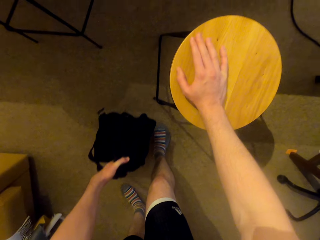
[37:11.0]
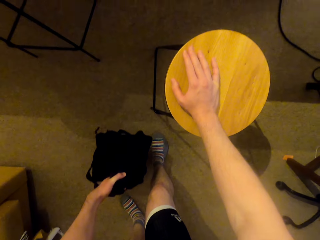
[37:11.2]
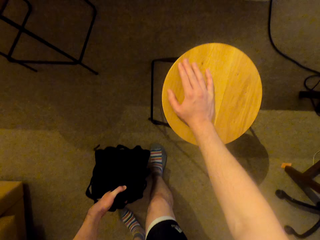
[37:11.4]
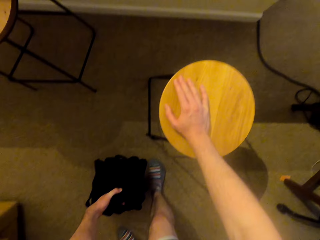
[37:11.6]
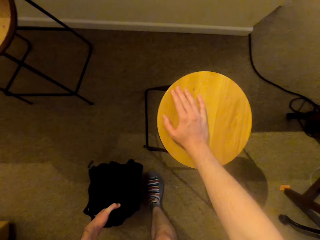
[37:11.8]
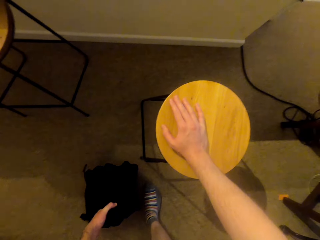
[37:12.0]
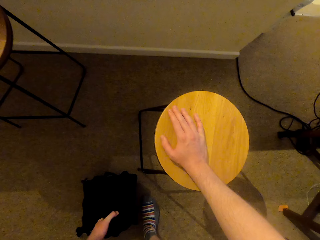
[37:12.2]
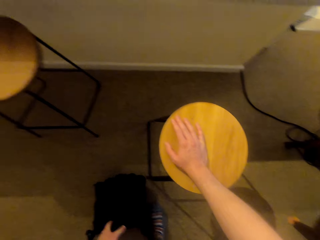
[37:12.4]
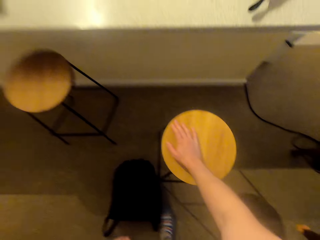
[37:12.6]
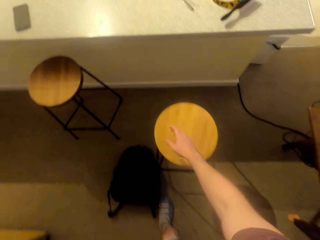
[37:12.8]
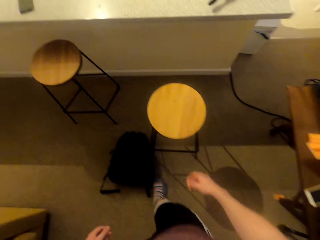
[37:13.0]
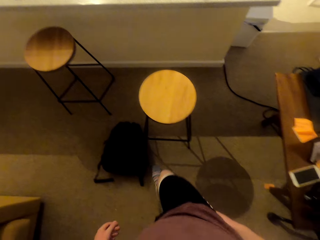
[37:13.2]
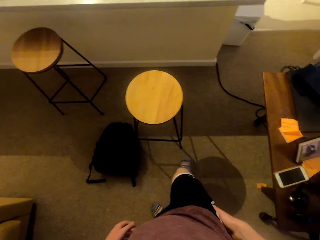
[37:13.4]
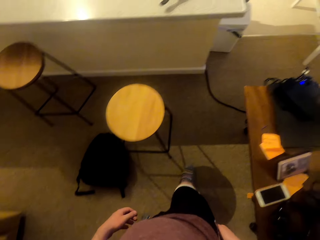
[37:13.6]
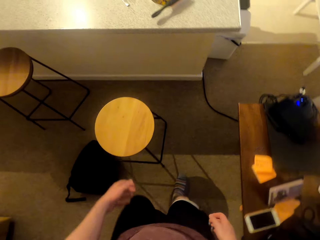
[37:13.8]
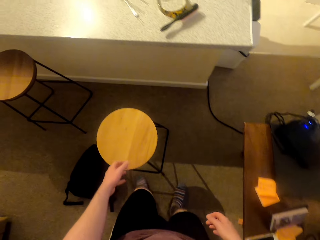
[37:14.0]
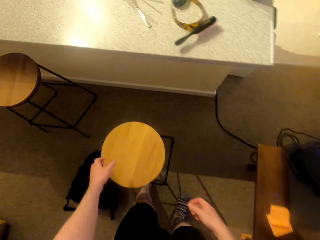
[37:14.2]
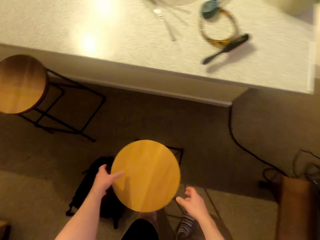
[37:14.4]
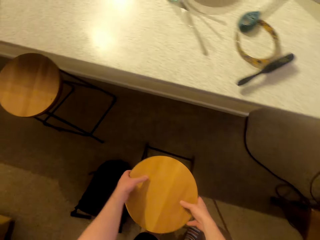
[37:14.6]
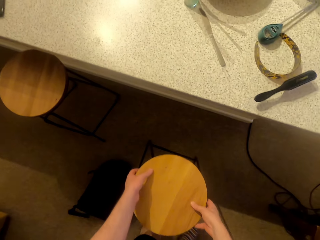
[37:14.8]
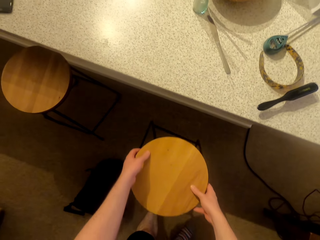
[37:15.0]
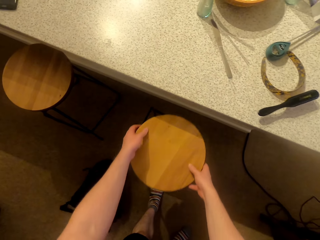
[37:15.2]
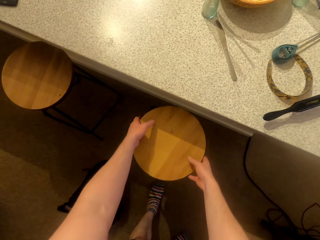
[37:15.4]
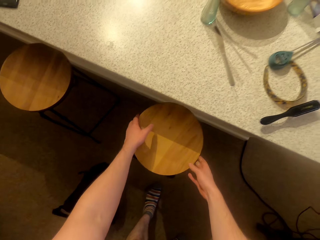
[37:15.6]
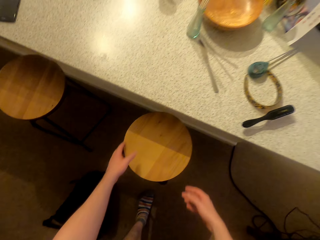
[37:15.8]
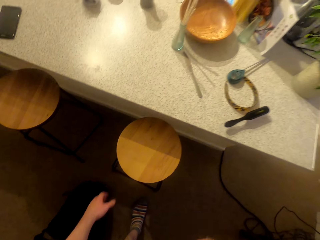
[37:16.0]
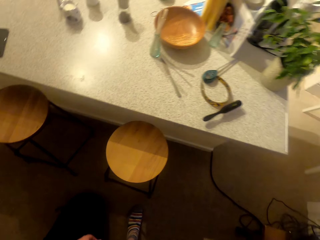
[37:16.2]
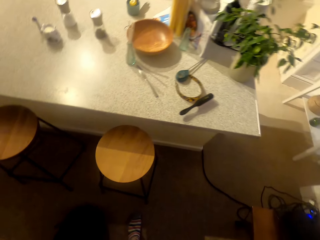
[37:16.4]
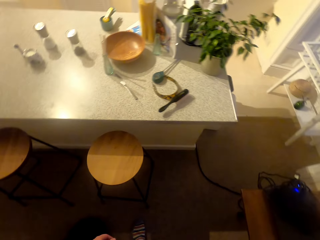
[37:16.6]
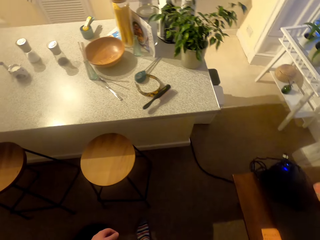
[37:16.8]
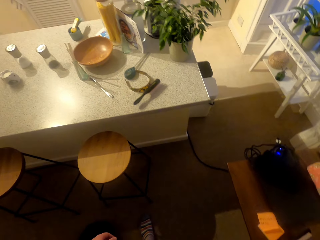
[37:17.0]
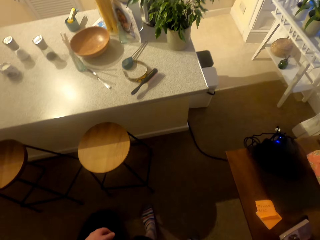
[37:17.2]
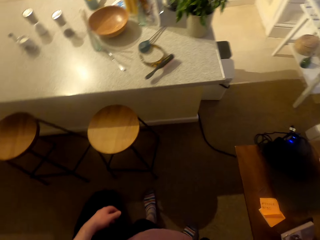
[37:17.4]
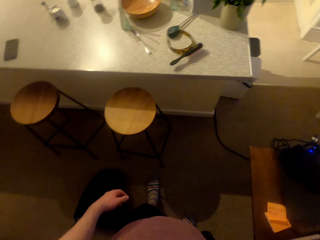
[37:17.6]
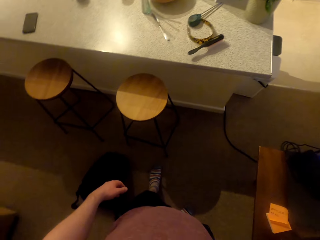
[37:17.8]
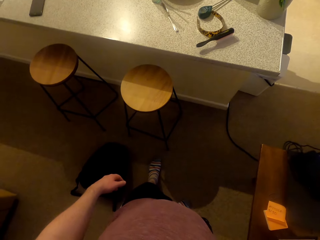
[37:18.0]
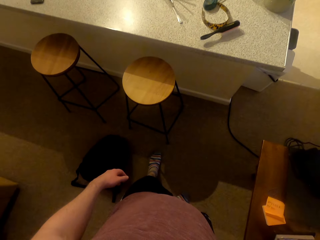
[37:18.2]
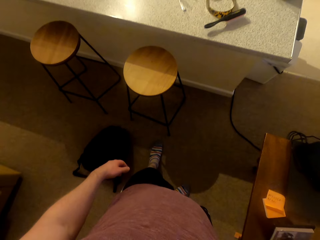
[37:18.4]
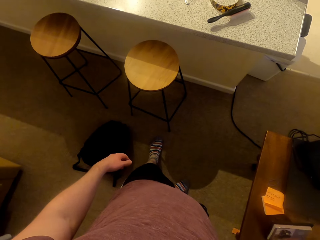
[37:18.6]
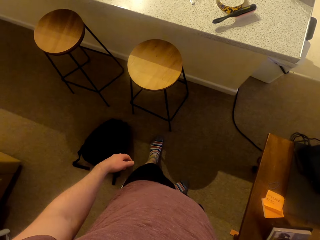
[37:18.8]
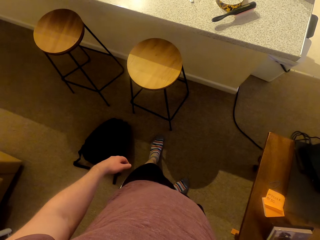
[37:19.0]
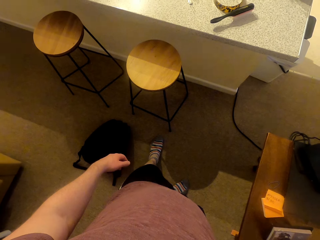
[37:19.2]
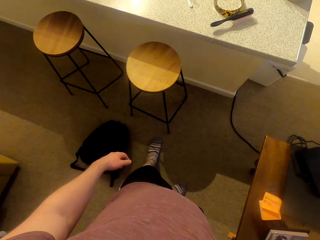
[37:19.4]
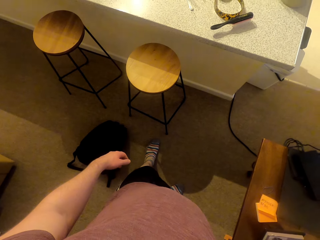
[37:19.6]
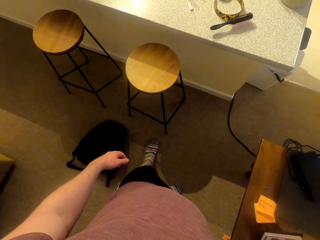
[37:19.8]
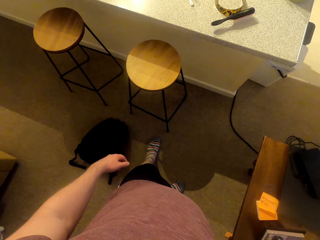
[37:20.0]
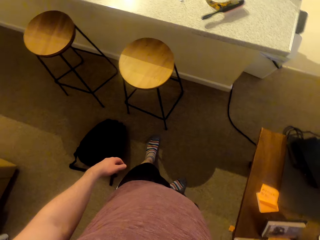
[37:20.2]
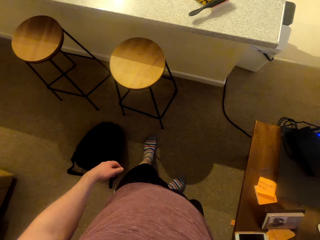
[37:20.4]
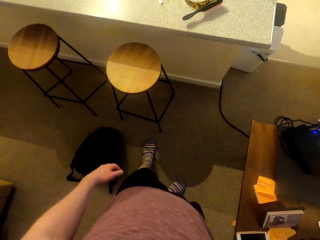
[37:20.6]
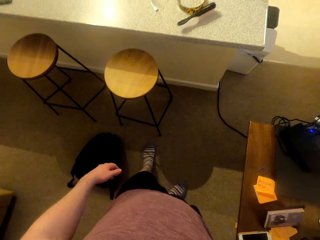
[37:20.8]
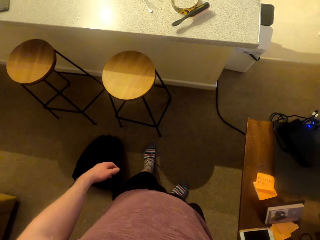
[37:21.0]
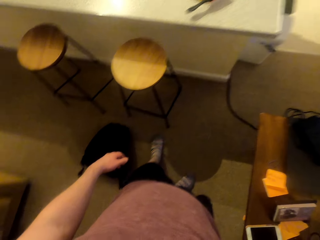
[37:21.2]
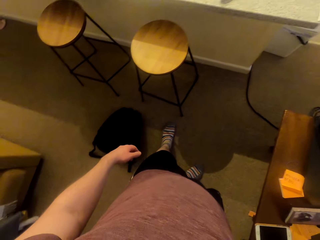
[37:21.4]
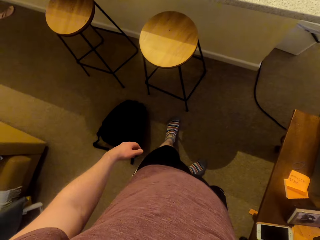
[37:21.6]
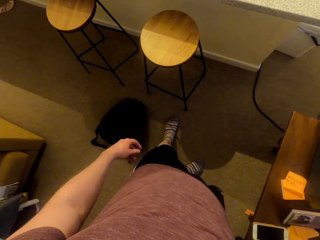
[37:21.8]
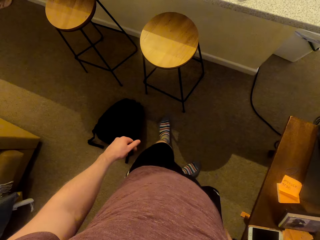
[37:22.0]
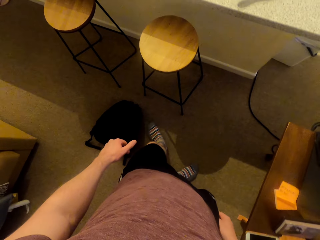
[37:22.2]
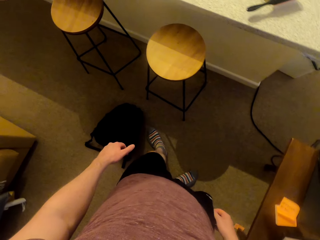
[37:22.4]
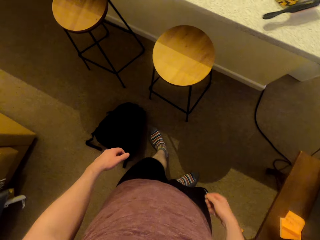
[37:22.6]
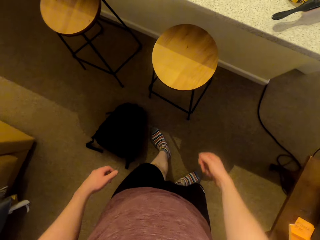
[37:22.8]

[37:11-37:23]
The camera wearer drops the stool on the floor.

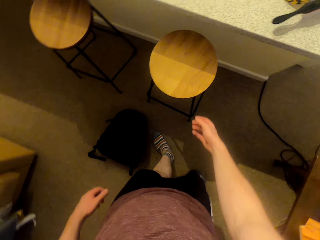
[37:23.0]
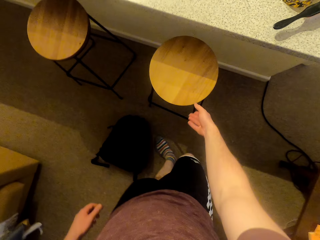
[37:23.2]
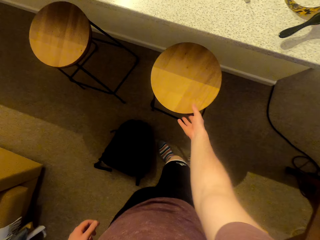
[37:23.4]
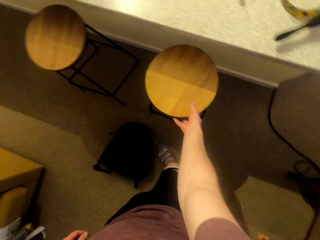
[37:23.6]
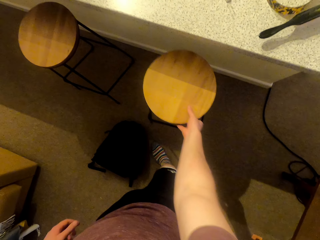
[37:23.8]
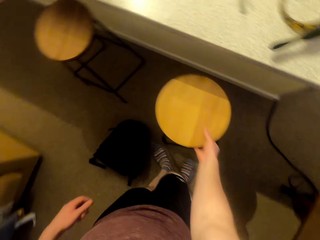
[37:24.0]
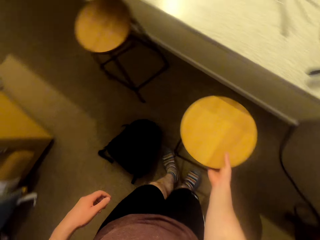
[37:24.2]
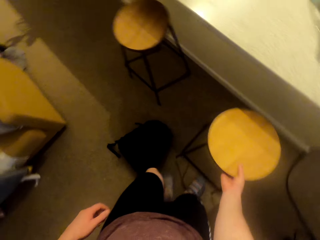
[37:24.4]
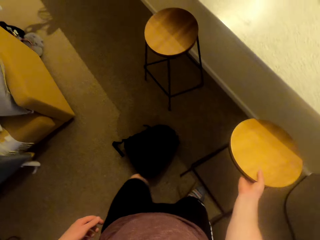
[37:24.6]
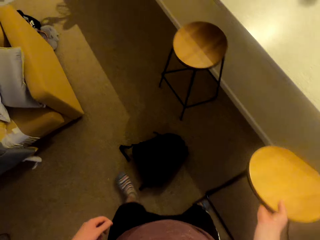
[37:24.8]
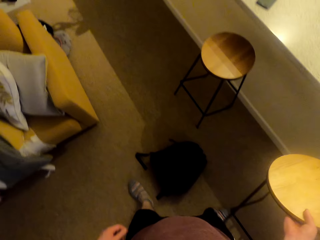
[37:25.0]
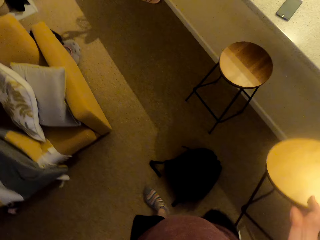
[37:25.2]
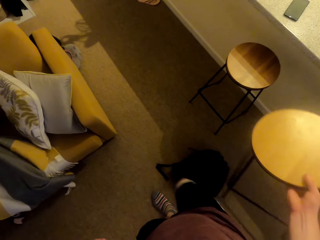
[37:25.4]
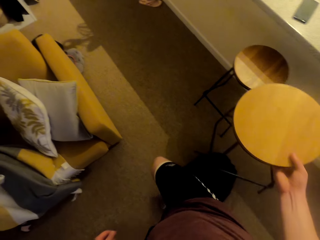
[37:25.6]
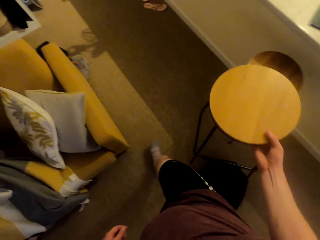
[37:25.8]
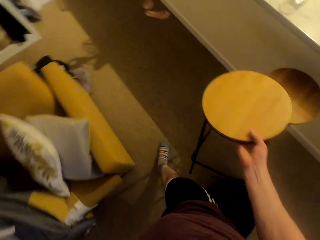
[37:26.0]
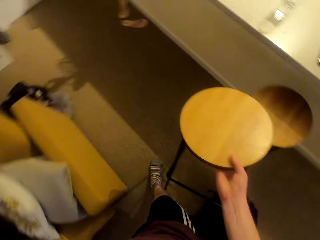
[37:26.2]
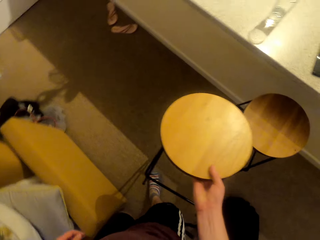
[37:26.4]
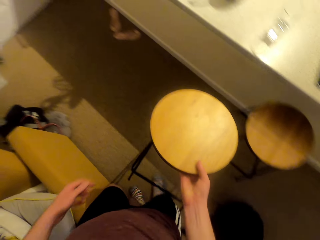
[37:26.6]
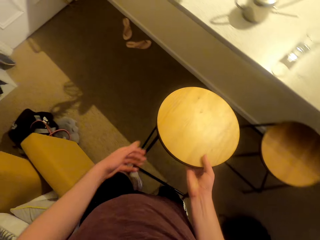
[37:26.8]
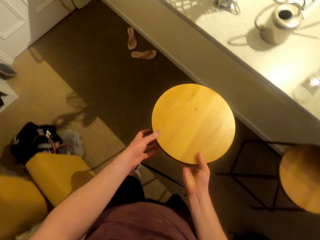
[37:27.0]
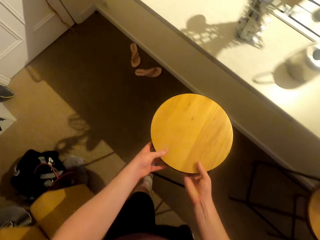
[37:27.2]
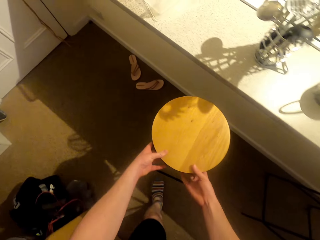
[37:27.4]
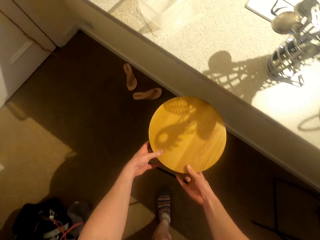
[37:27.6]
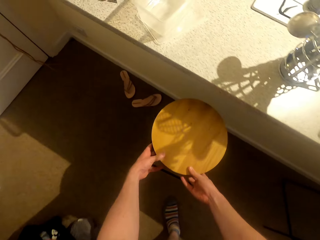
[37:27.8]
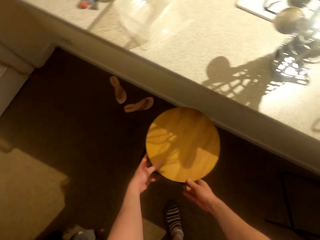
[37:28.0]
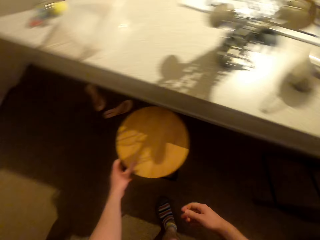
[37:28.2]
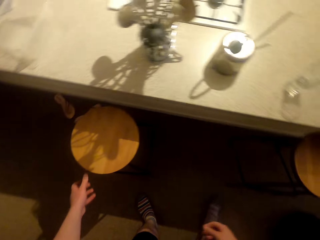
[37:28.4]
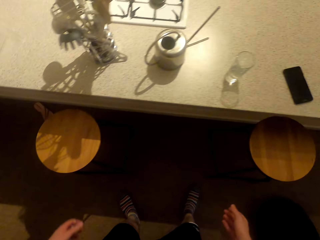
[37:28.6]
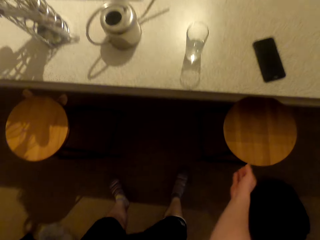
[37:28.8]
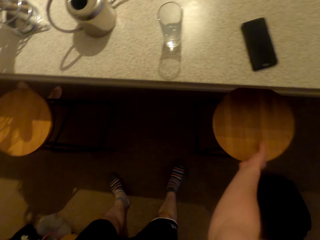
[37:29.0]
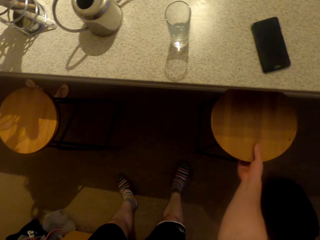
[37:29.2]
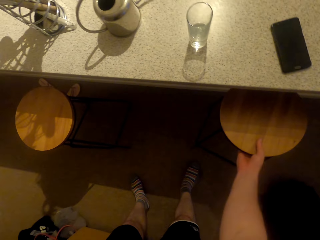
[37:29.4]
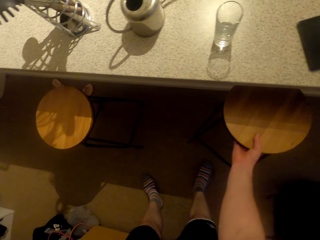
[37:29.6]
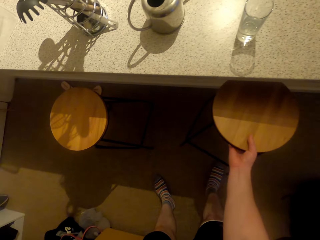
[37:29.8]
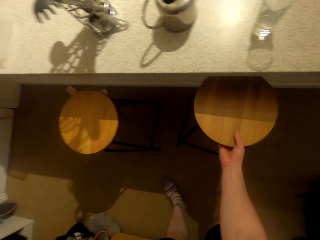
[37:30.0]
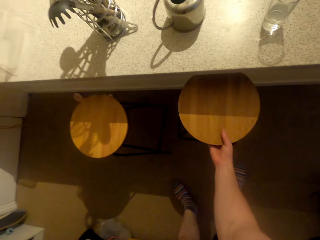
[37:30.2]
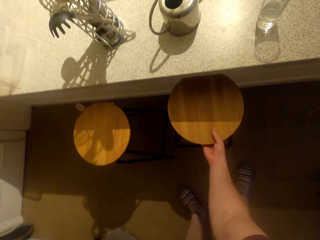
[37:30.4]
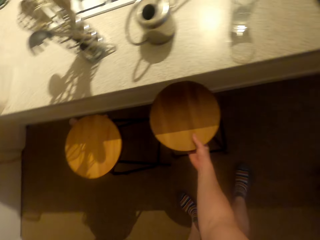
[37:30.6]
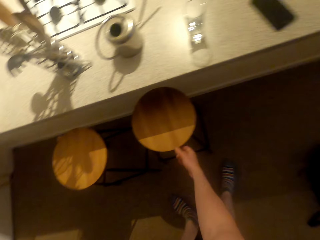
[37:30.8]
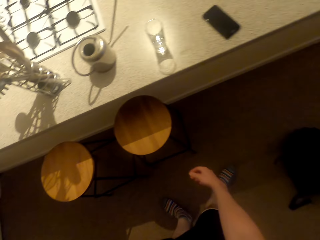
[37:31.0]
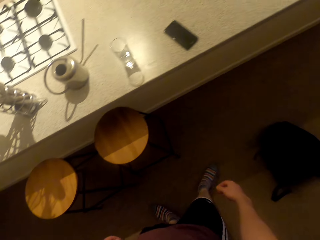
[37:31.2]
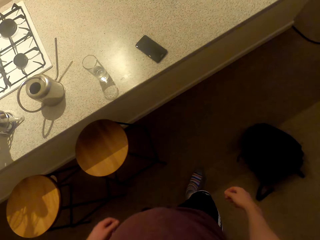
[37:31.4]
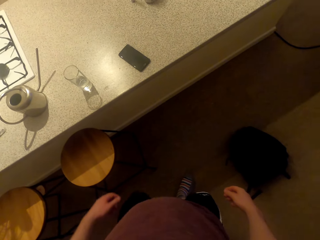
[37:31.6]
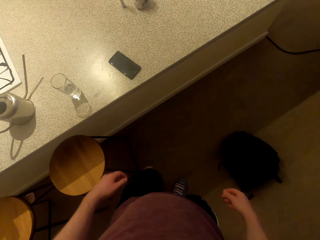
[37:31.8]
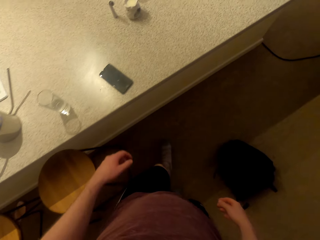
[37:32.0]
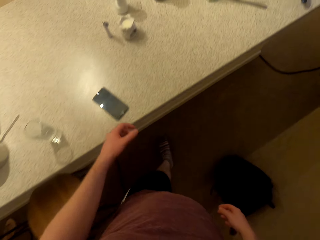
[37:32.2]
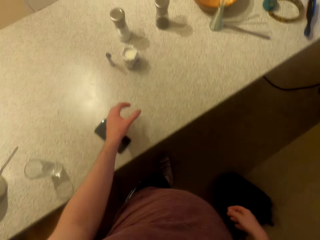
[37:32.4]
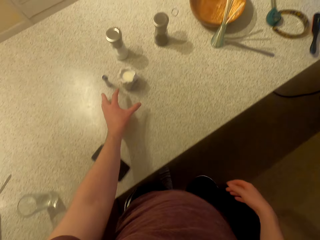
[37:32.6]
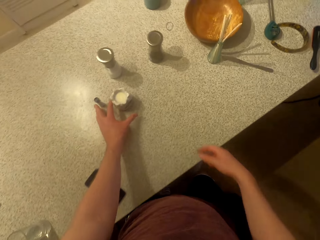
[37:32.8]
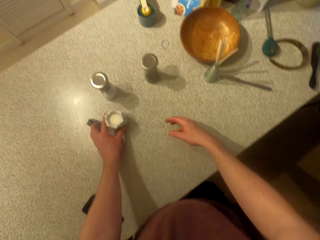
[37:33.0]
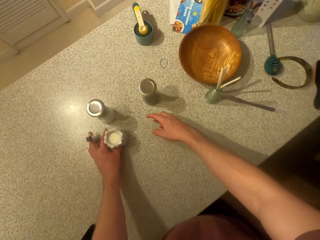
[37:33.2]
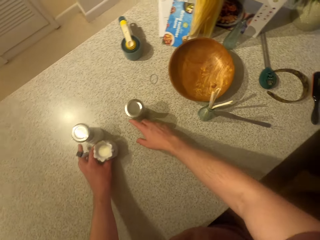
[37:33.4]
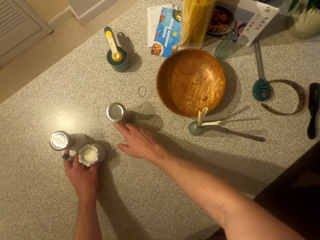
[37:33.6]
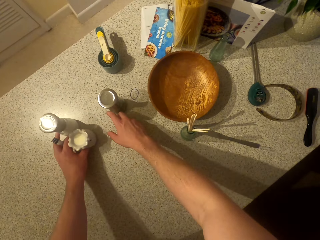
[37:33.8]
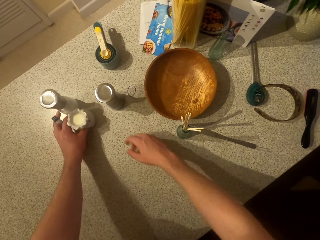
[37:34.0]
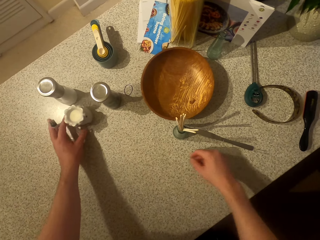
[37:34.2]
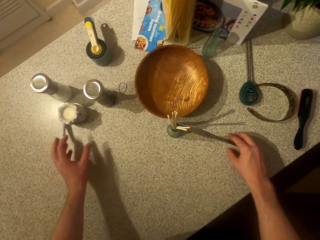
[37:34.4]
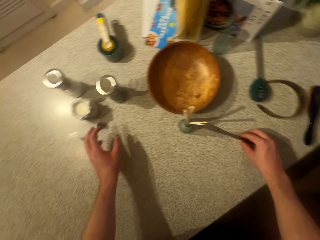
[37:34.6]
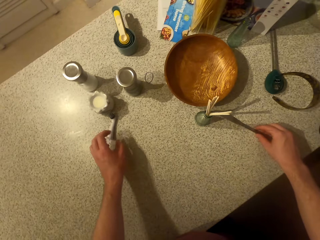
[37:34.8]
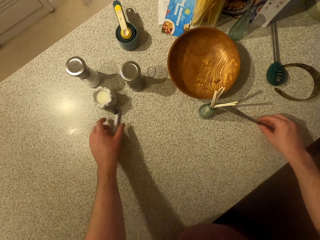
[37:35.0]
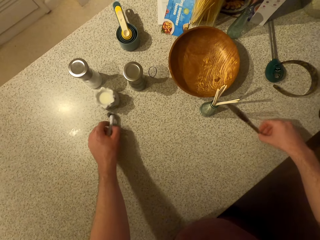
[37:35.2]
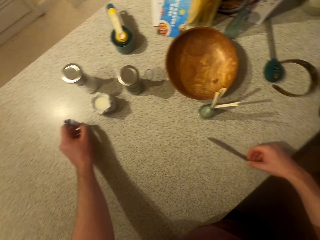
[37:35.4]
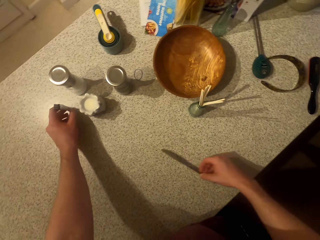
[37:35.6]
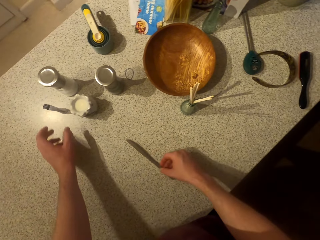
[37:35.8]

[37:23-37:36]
The camera wearer moves the stool. They push the salt shakers on the kitchen counter.
